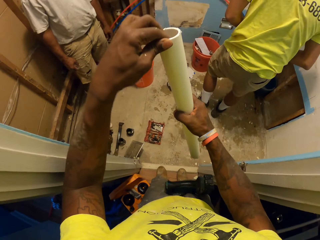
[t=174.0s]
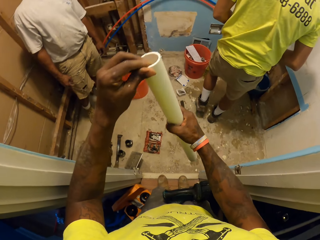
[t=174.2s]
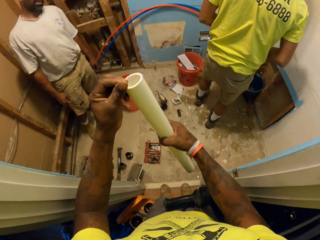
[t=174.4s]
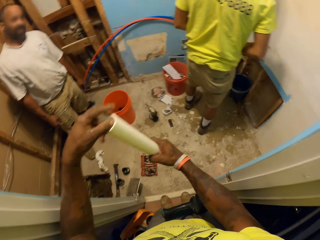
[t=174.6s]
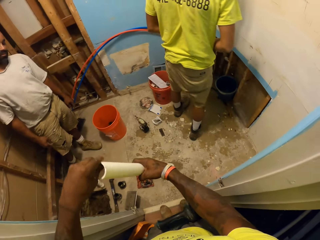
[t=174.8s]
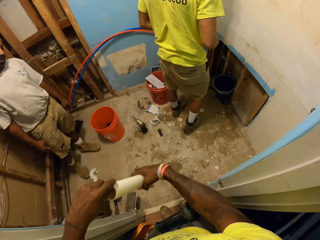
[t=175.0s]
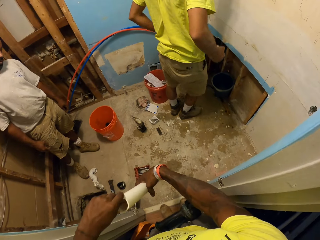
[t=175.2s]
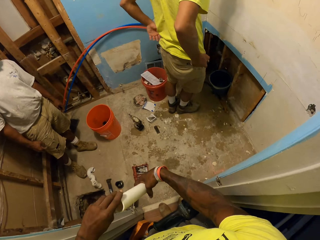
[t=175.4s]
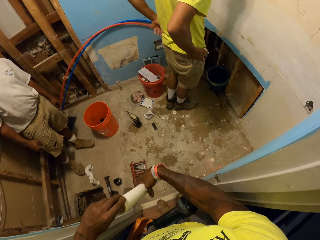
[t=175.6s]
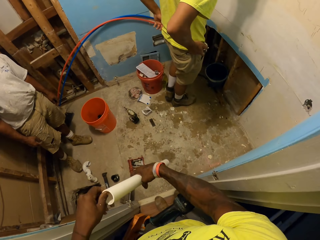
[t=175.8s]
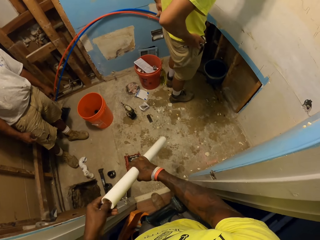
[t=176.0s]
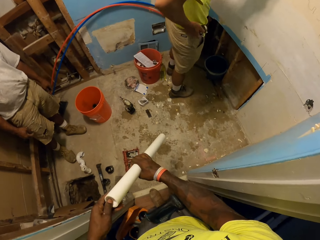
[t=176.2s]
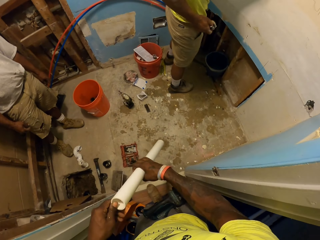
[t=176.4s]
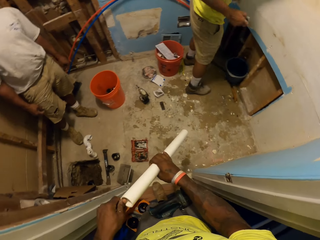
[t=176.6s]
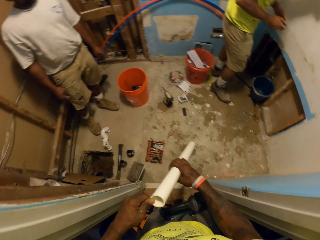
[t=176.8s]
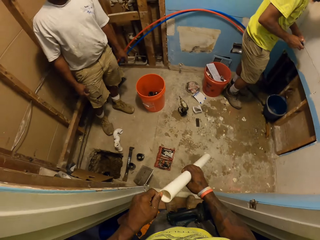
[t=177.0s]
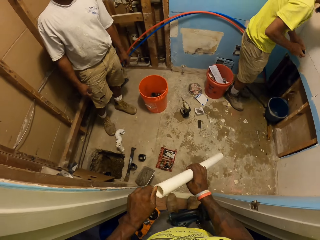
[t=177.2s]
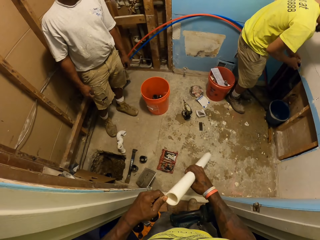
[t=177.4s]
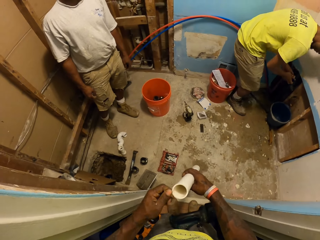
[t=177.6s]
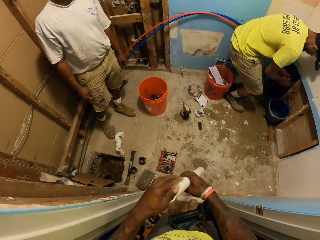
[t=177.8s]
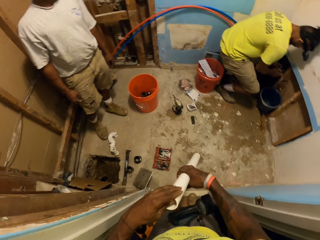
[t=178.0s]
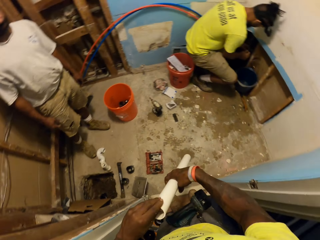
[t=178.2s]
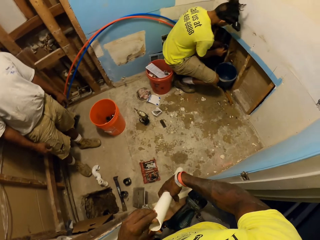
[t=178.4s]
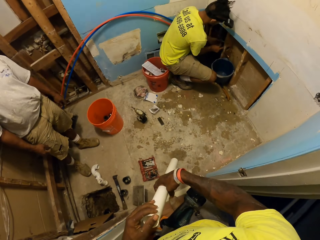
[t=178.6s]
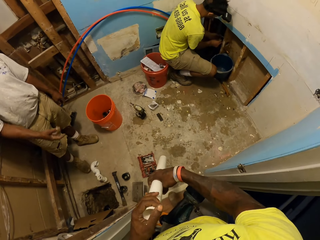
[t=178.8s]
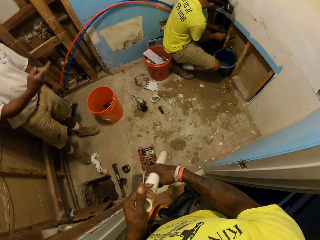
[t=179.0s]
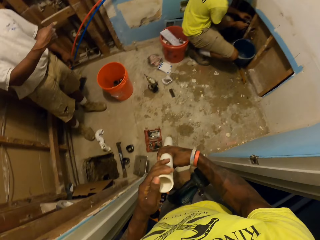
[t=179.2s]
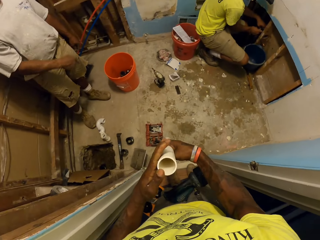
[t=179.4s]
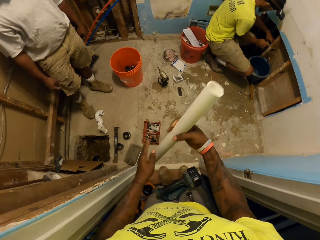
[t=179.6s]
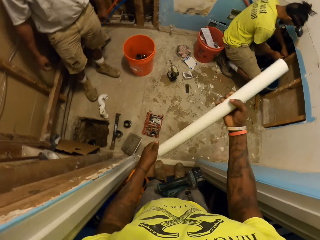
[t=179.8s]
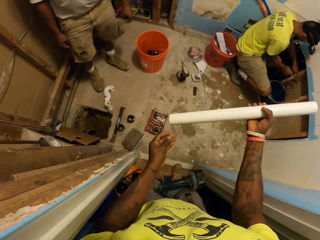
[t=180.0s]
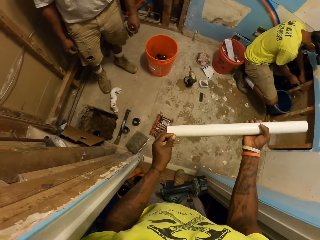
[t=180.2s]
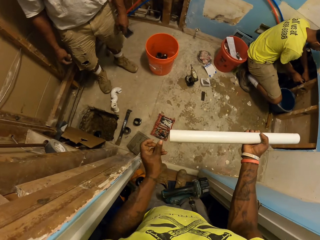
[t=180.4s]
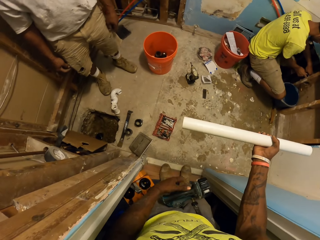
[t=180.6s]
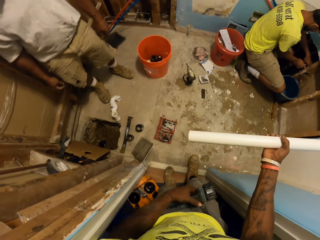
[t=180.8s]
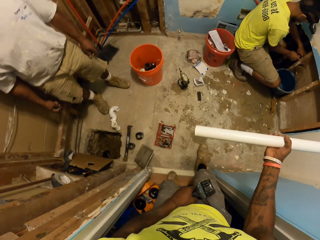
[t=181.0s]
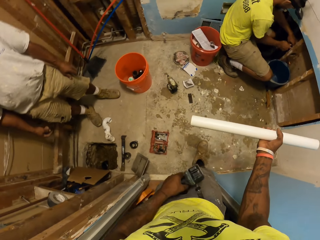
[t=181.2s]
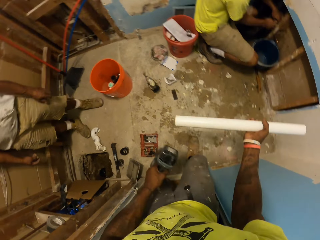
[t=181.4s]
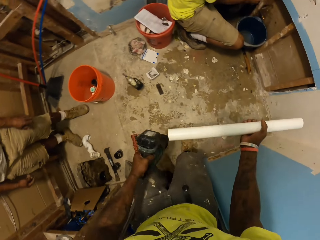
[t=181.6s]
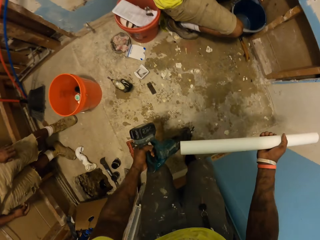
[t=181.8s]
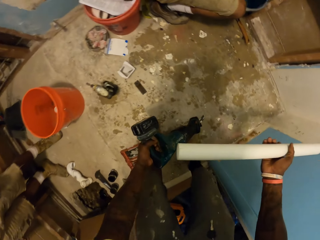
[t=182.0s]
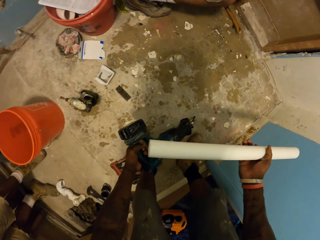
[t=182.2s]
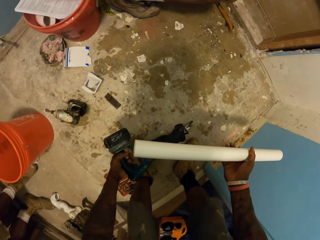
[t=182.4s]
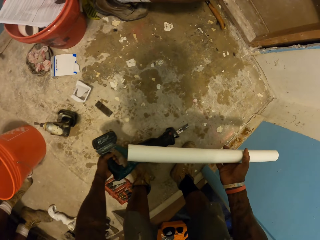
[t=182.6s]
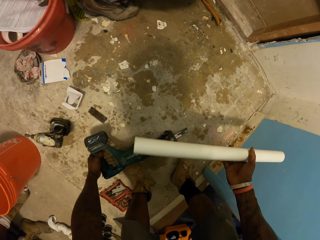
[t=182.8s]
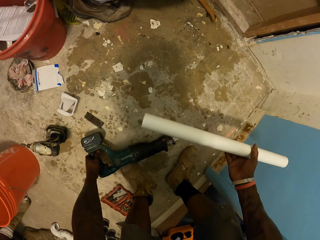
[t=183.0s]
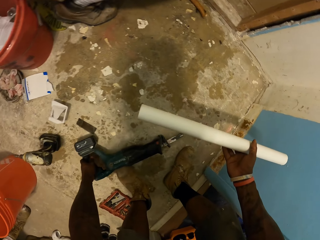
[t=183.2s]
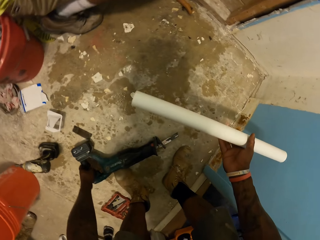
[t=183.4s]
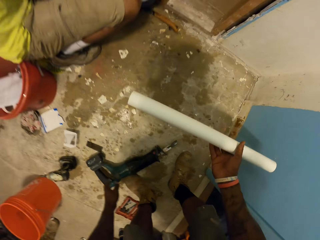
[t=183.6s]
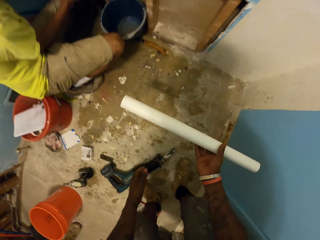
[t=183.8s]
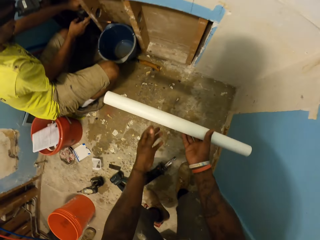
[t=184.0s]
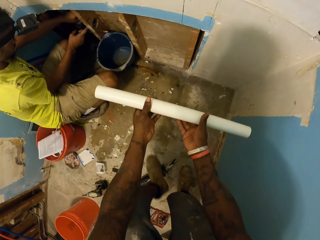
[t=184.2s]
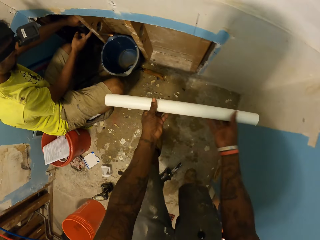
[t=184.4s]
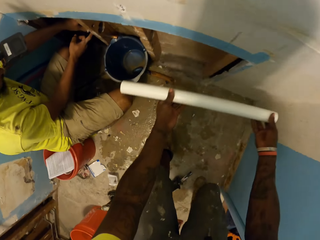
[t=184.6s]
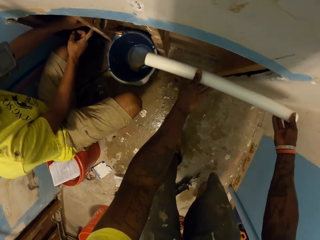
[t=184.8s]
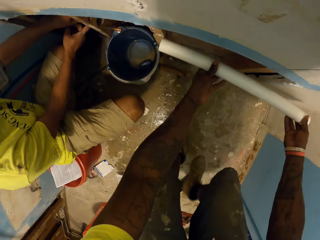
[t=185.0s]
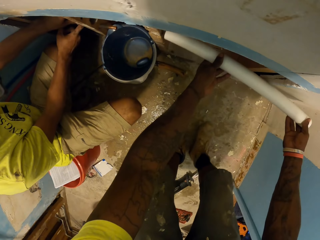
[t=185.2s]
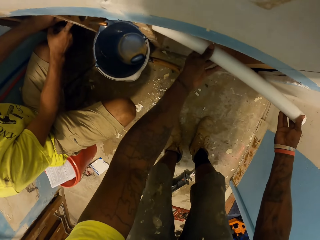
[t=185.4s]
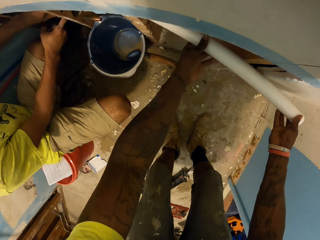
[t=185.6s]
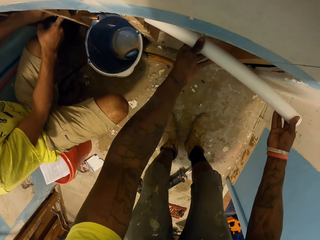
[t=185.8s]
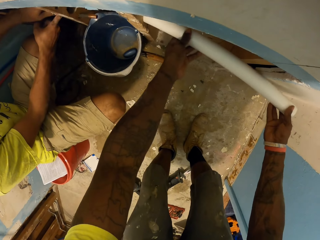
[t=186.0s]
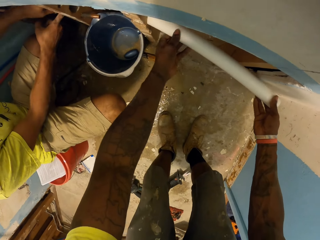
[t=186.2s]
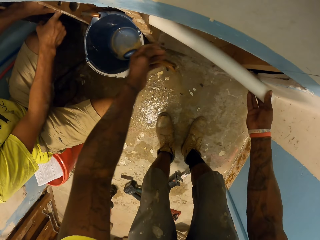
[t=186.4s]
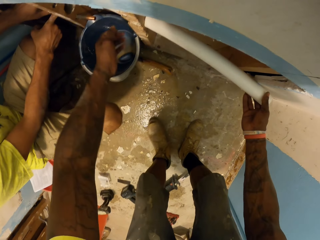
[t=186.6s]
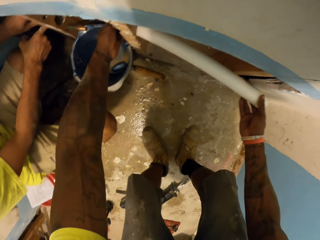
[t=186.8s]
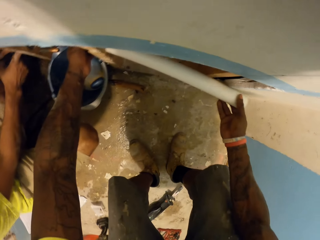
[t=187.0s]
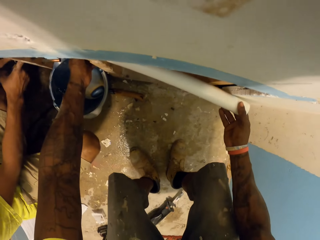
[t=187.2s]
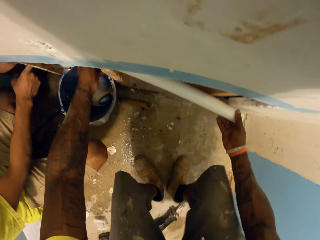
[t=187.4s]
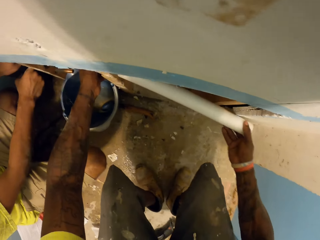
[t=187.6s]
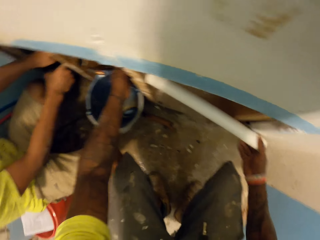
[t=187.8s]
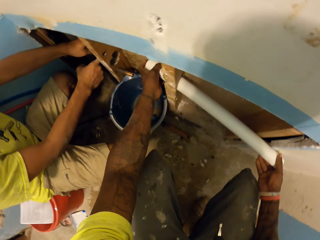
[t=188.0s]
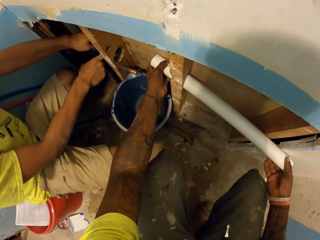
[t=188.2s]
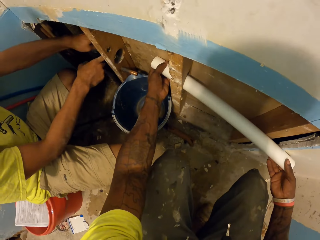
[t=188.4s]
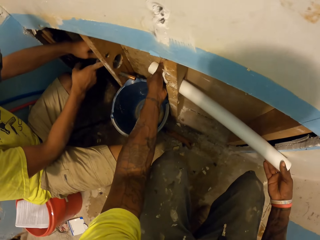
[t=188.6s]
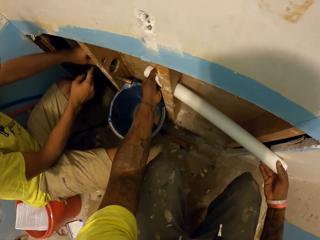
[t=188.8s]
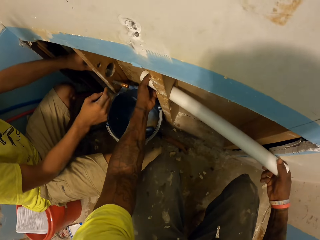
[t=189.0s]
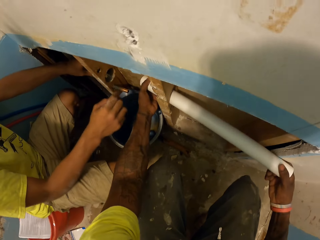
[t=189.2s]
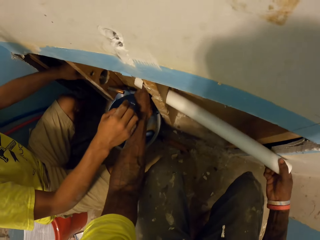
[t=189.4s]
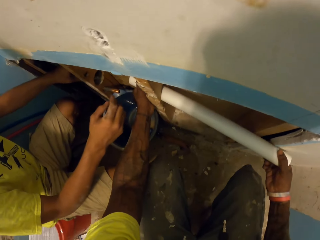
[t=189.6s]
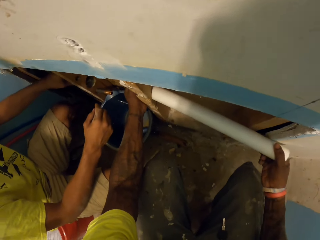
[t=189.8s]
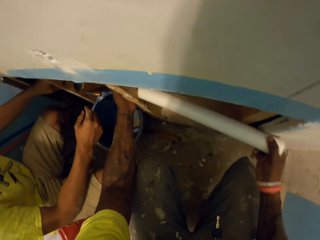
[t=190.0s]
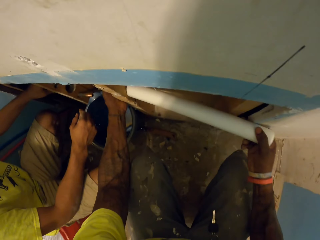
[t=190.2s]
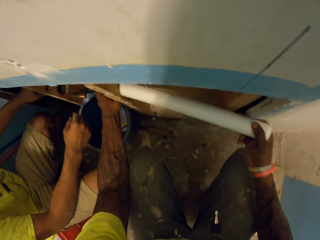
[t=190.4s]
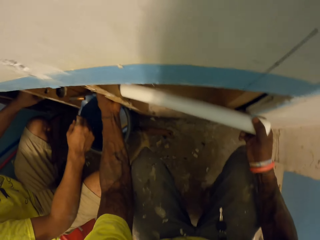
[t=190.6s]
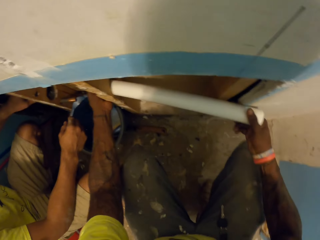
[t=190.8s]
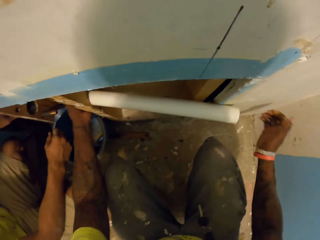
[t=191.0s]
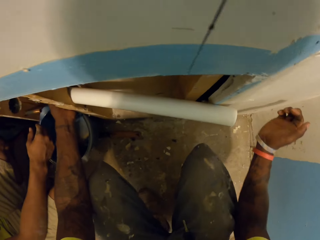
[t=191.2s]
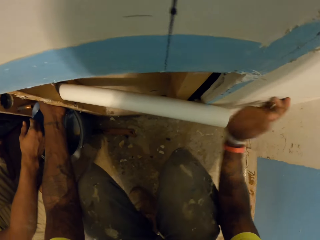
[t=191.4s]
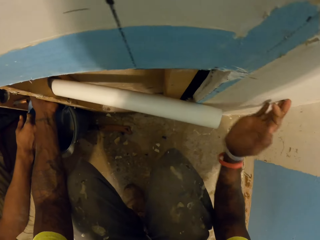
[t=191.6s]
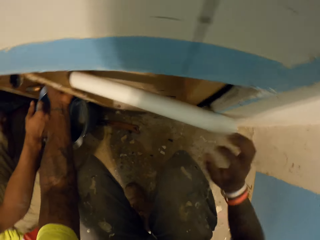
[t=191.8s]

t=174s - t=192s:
The camera wearer holds the pipe. He adjusts the edges of the pipe in his left hand with his right hand. A person moves around. The camera wearer wipes the pipe. The person pulls up his shorts. The camera wearer wipes the pipe. The person squats and fixes the pipe fitting. Another person lifts his hand. The camera wearer talks to a man. He turns the pipe. He removes the reciprocating saw or pipe cutter from his right hand. He touches the pipe cutter. He drops the reciprocating saw on the floor with his left hand. He puts the pipe in the hole in the wood frame with both hands. He adjusts the pipe in the wood frame with his left hand. He hits the pipe in the wood frame with his right hand.

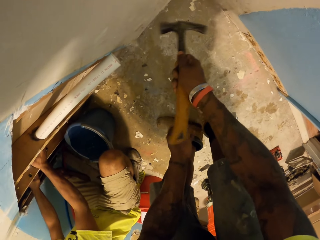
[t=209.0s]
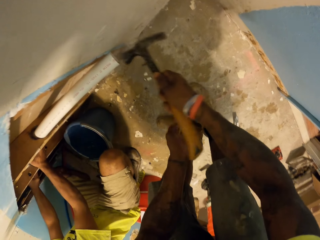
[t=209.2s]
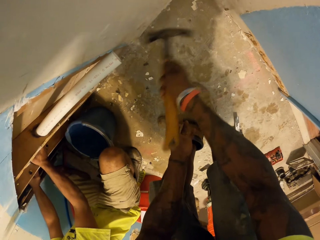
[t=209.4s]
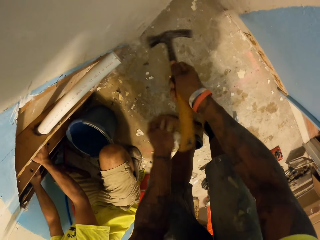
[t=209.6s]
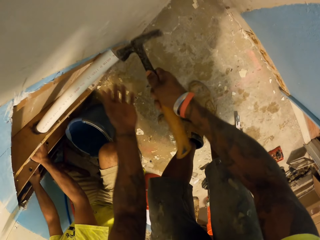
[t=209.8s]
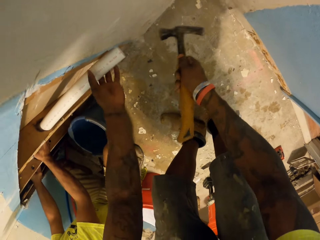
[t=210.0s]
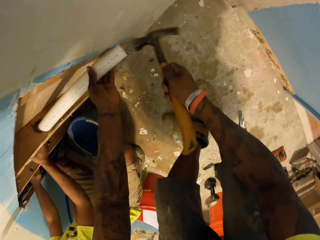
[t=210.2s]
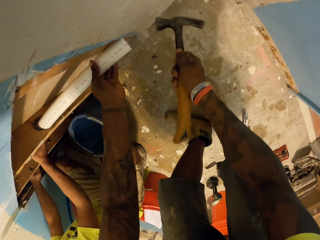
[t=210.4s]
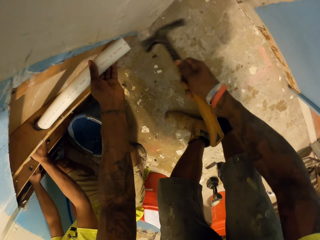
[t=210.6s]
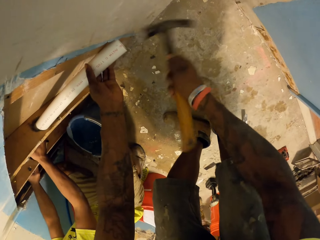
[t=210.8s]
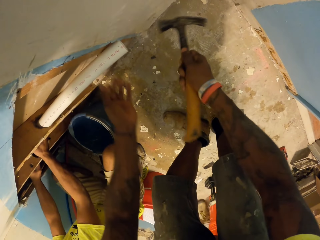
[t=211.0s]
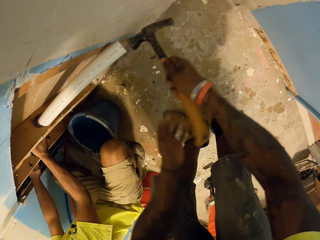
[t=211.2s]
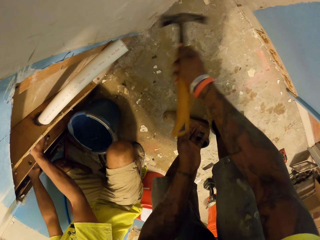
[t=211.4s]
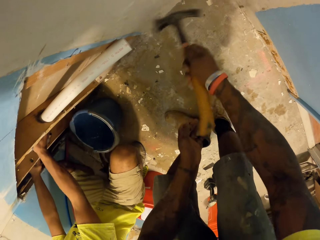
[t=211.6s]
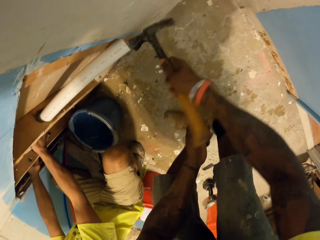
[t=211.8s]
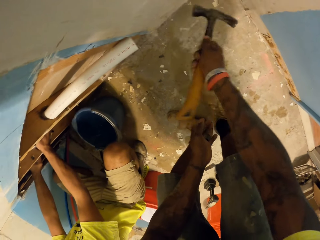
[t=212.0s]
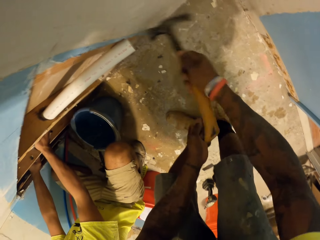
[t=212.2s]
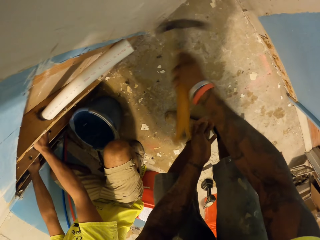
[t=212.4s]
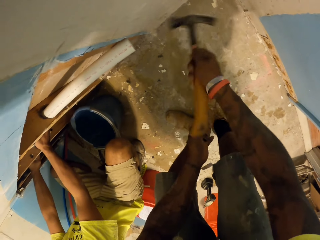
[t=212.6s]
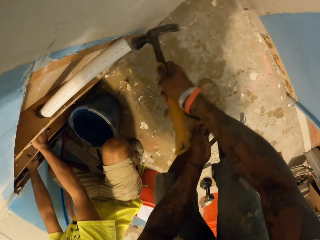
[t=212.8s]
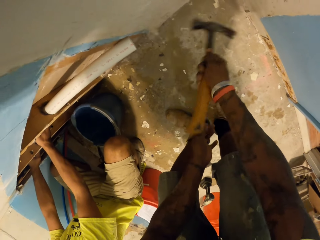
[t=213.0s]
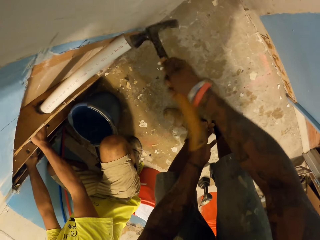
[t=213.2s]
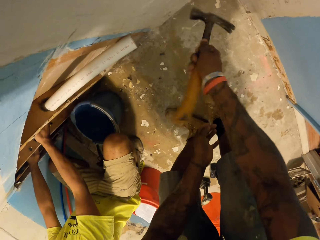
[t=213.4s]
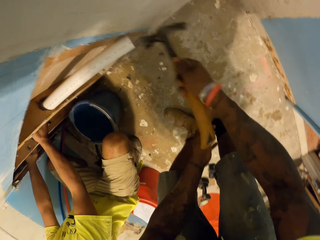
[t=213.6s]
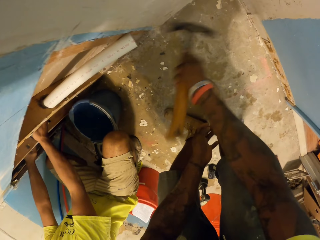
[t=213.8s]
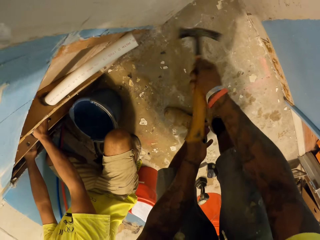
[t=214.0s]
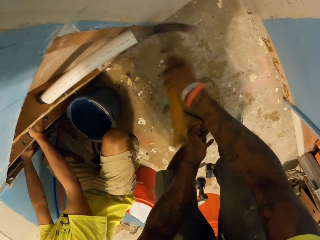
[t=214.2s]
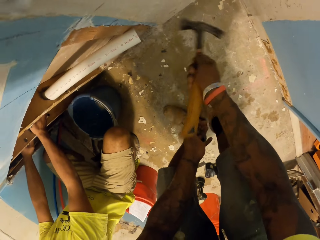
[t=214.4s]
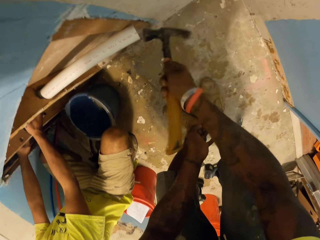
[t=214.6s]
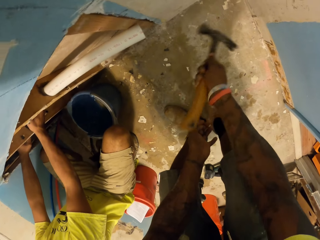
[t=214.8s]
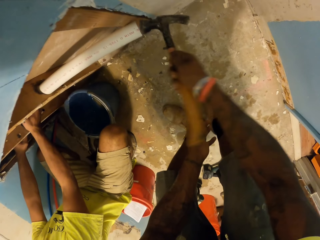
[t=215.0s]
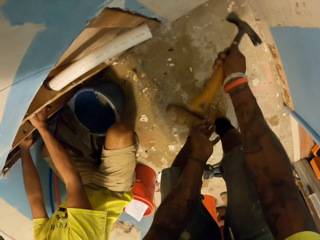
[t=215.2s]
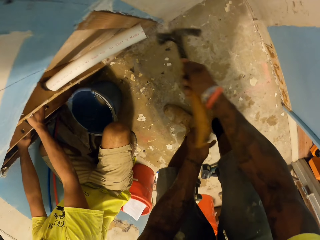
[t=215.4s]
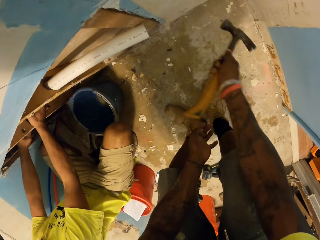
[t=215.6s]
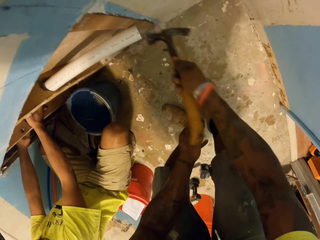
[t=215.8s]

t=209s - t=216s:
The camera wearer holds the pipe in the wood frame with his left hand.
